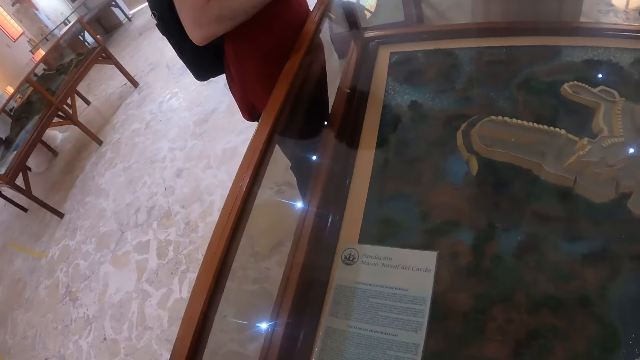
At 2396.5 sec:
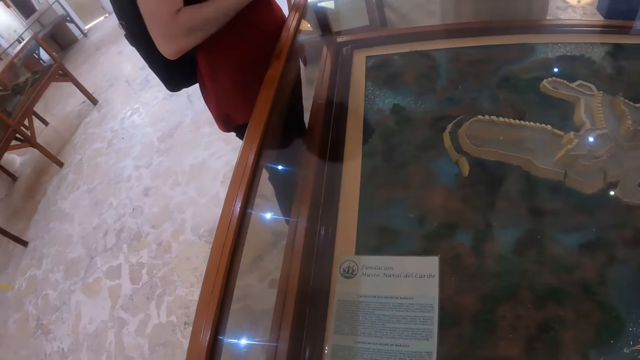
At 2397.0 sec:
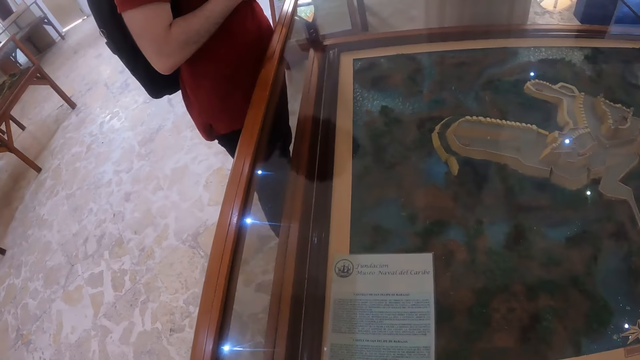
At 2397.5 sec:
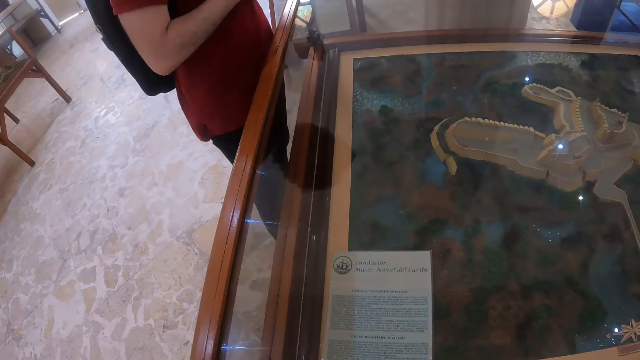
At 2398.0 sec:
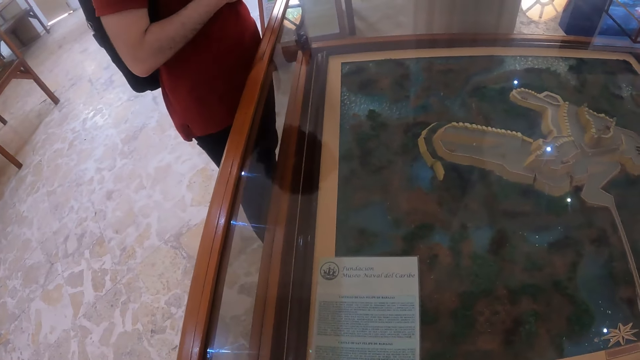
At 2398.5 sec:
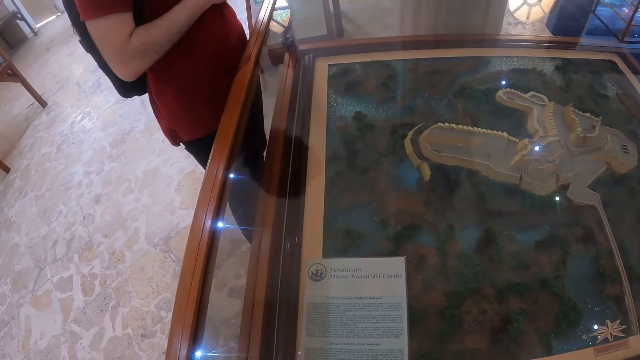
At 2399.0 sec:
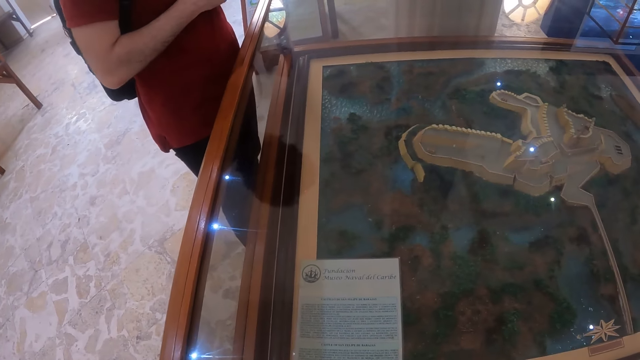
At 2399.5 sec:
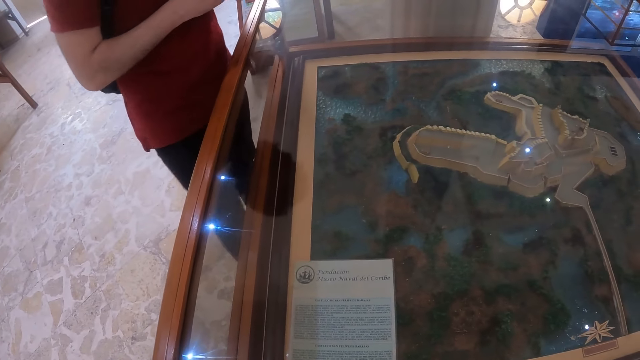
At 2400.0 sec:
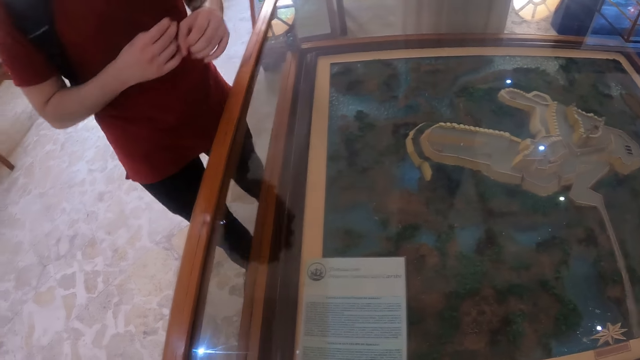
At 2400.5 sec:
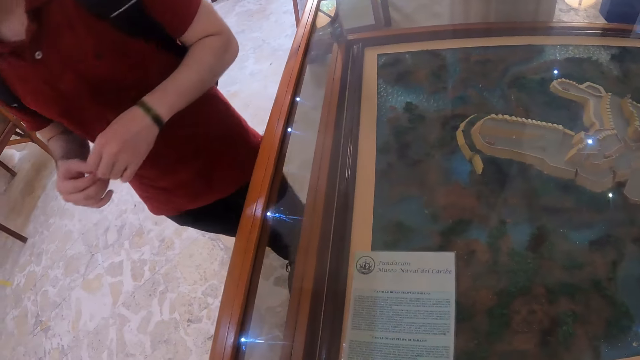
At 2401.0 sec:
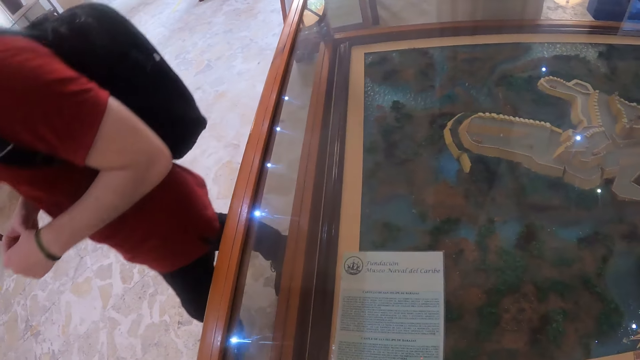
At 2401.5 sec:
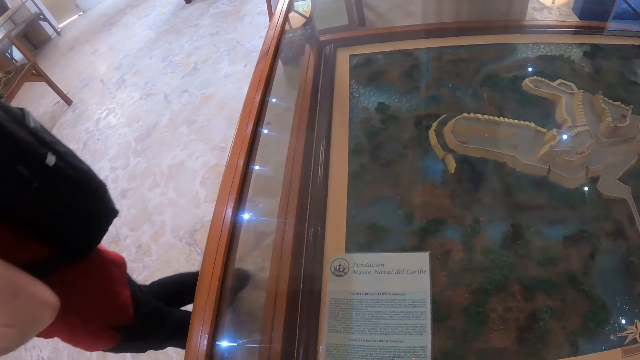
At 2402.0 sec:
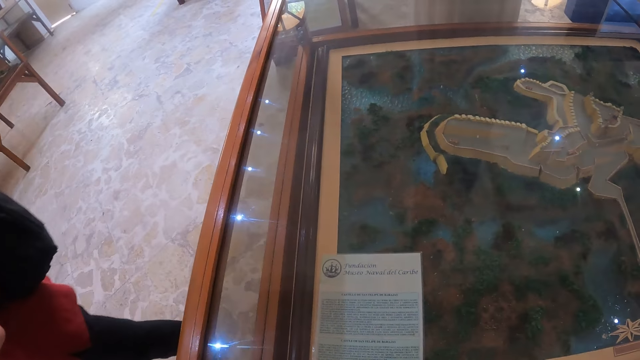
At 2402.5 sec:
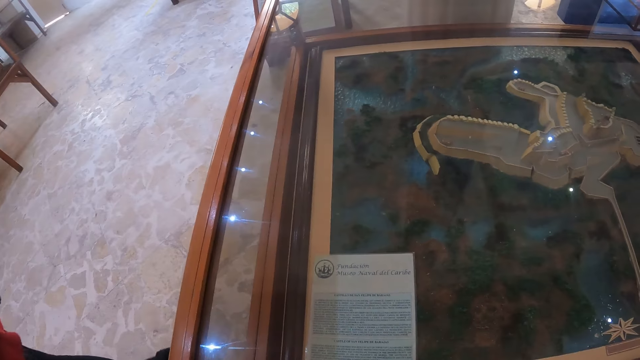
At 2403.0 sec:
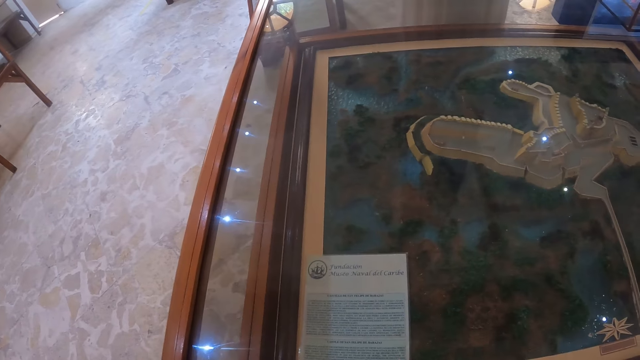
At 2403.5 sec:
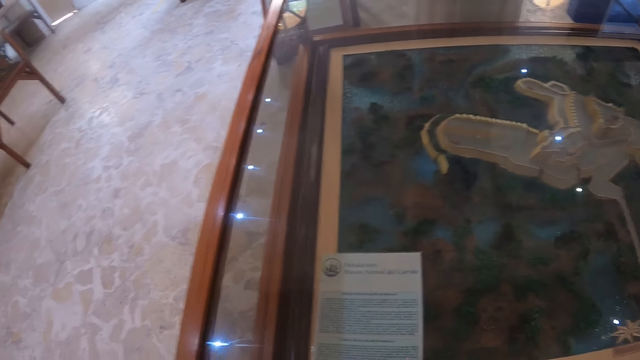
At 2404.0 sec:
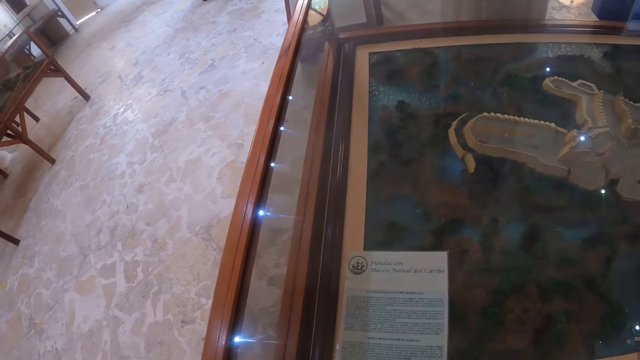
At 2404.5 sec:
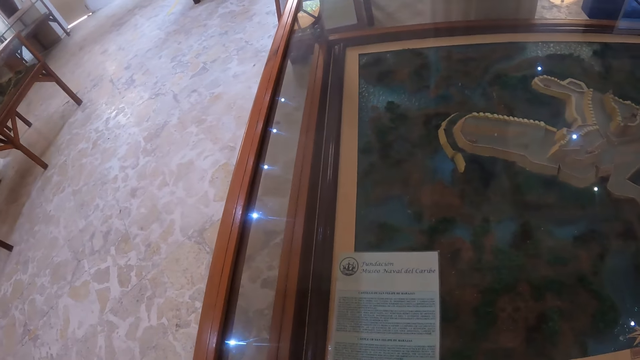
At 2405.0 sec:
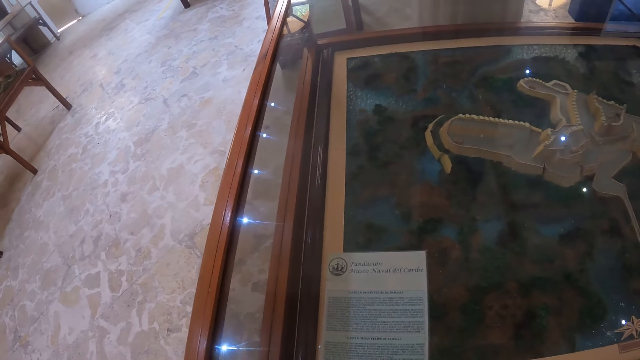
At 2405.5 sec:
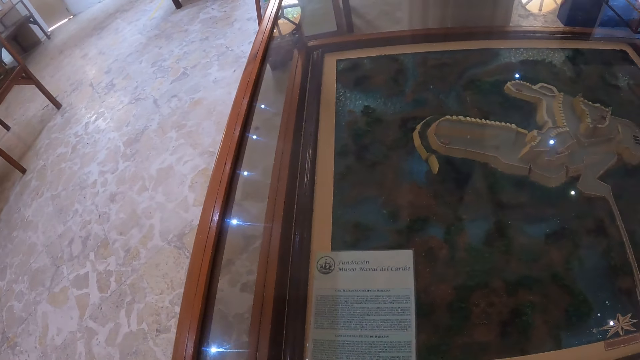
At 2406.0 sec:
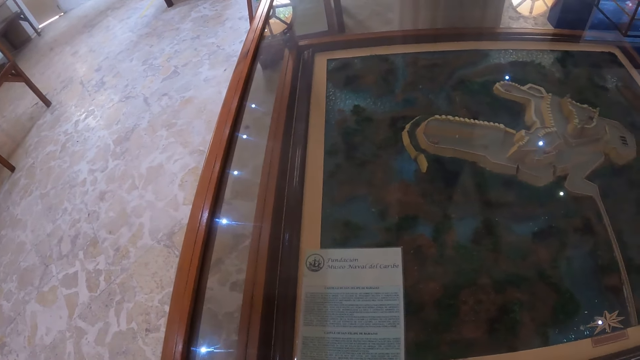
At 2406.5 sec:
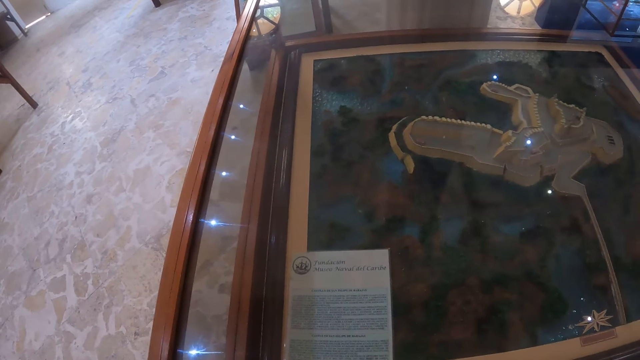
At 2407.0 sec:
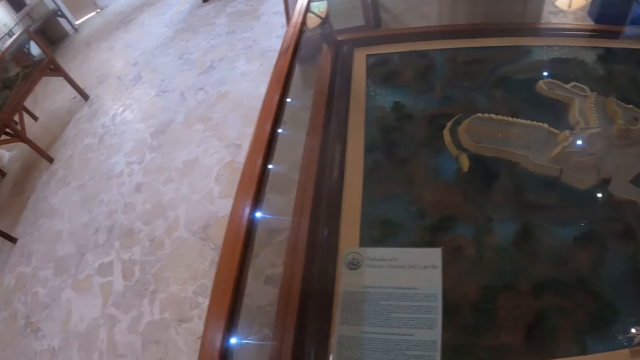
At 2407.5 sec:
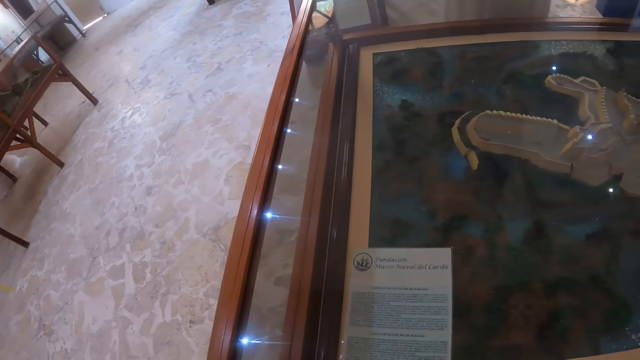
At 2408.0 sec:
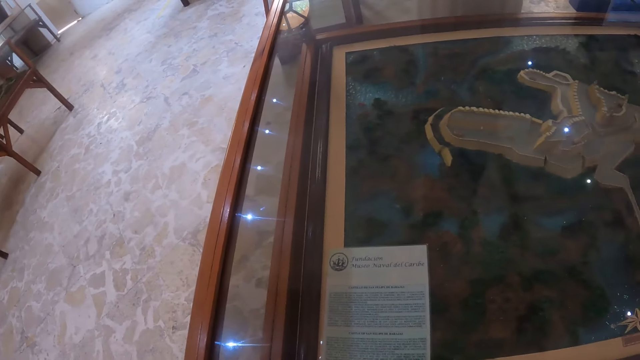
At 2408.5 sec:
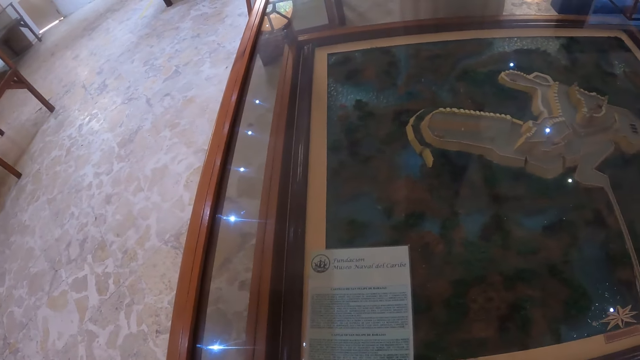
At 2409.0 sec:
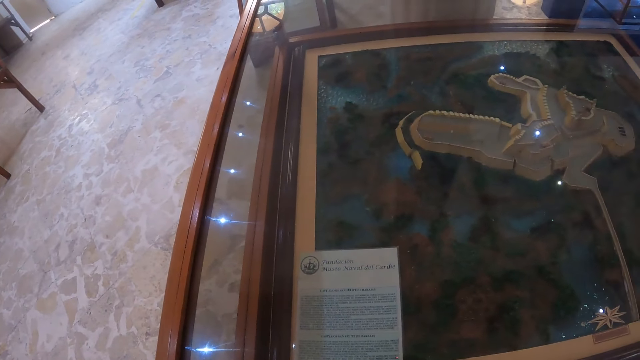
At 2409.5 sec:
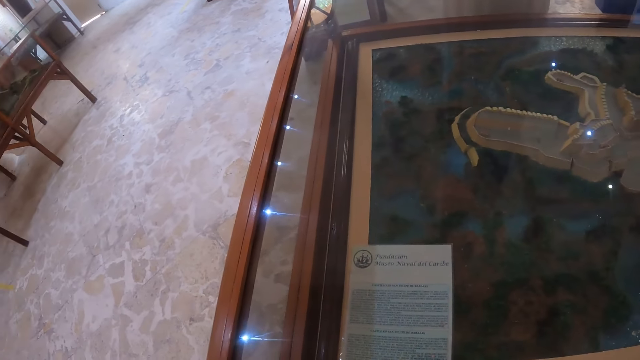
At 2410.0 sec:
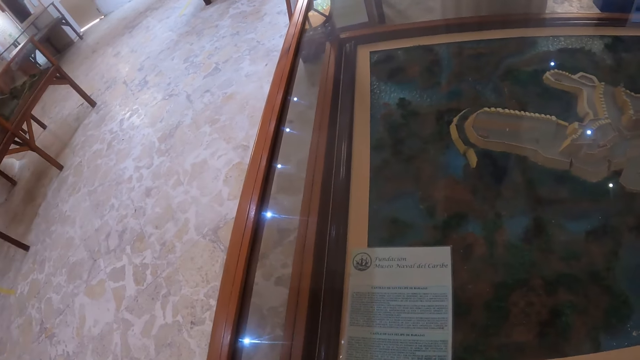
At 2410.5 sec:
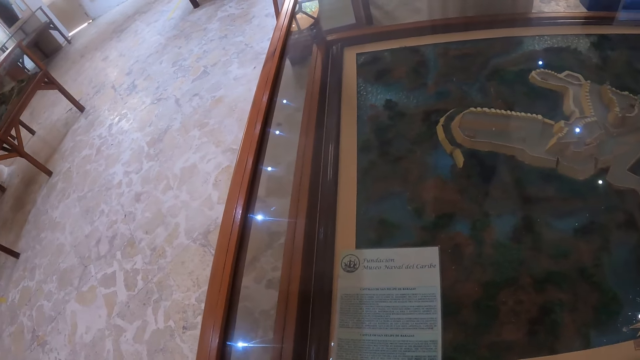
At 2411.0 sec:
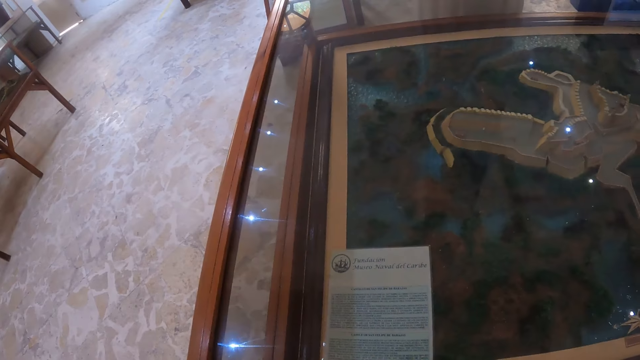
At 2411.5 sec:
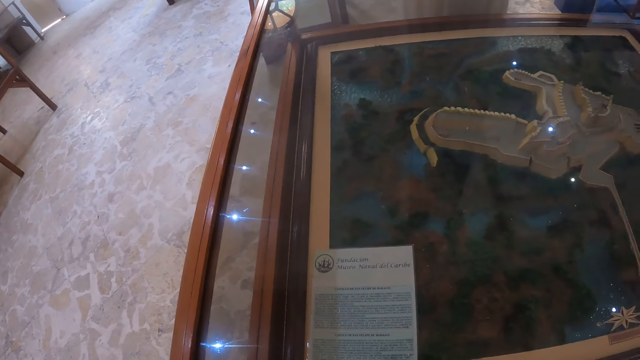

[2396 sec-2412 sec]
A man moves a bit. The man moves a bit again. The camera wearer looks at the mirror.

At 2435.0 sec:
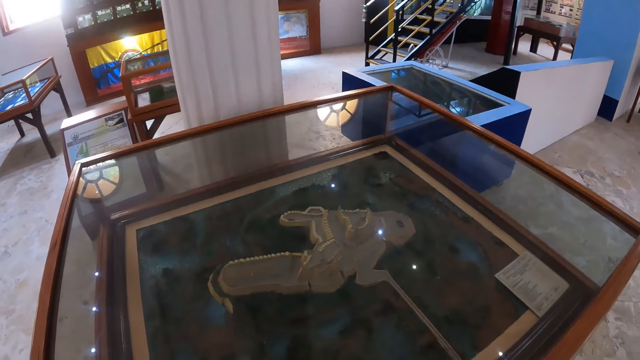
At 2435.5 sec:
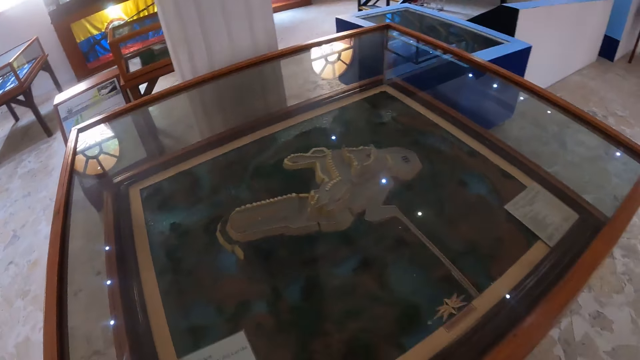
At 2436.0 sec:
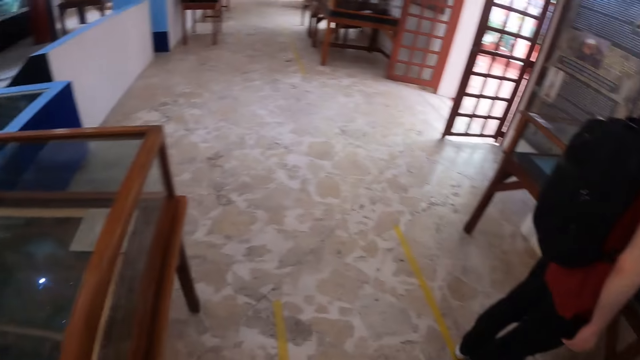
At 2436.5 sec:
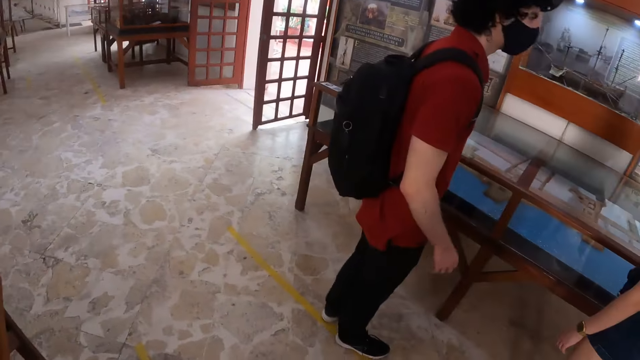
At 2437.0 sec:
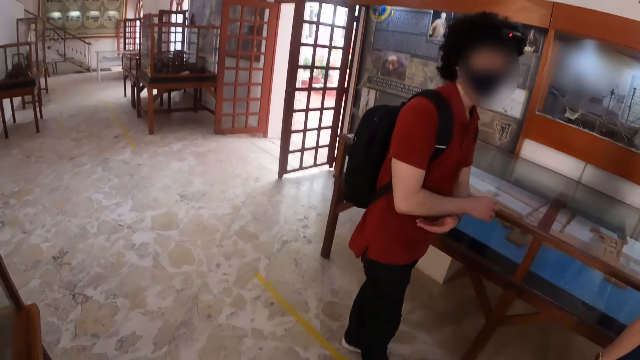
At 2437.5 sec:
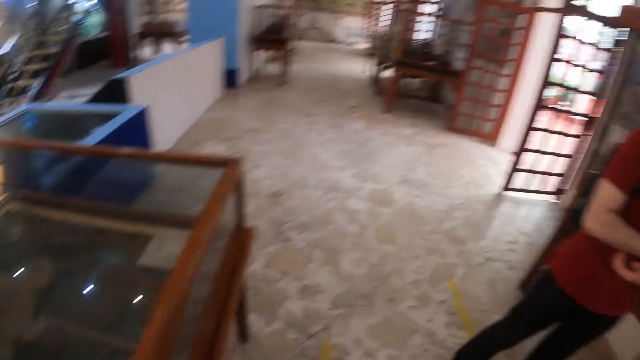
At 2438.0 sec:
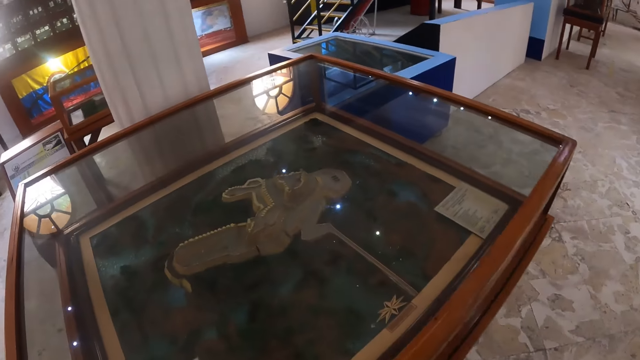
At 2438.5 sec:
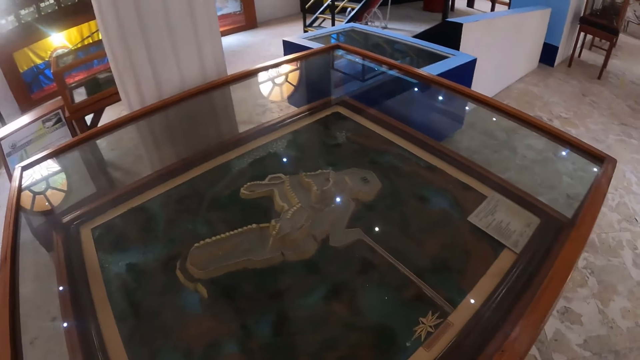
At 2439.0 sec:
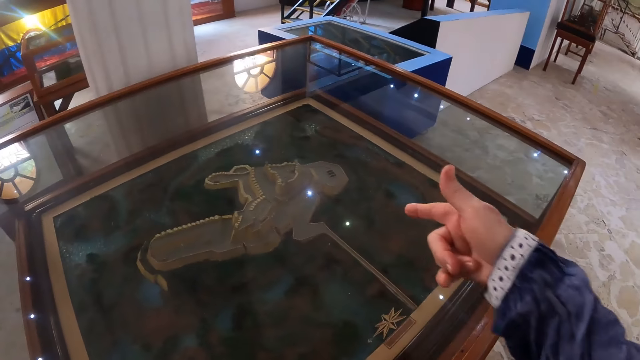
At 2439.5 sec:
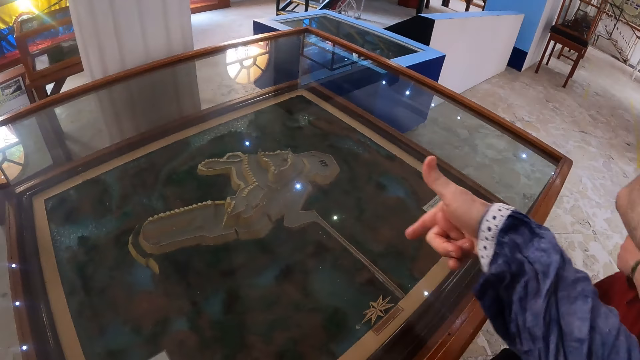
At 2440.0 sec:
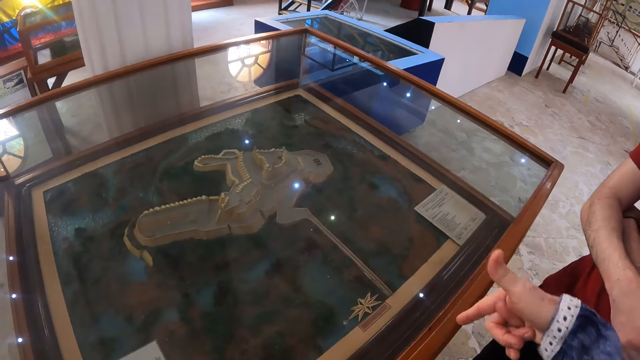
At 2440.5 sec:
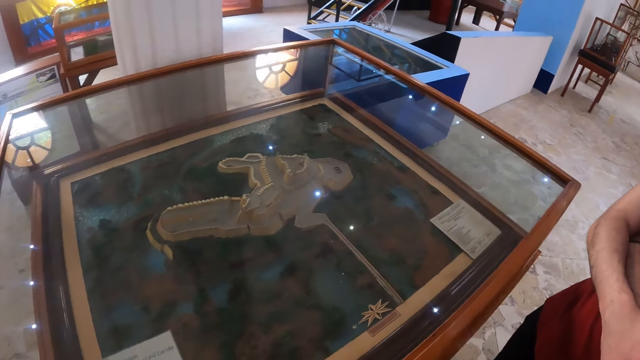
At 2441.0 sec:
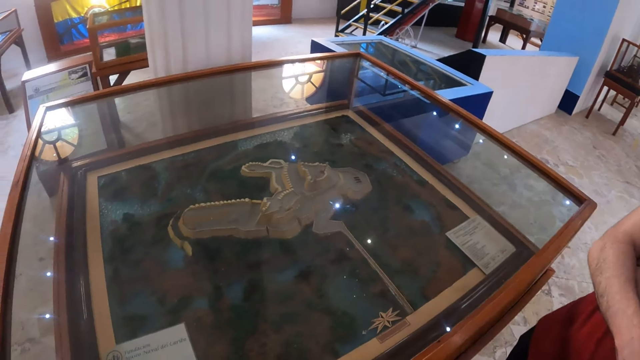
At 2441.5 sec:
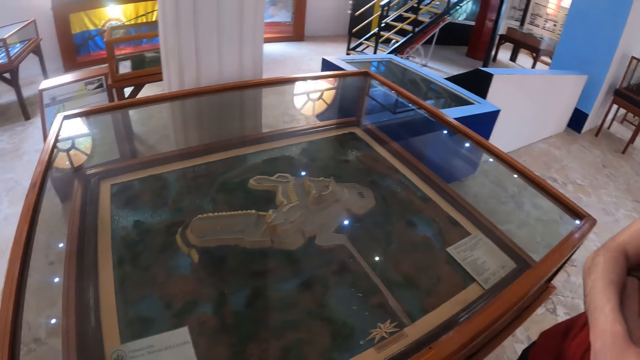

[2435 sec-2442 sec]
The camera wearer looks around. A man scratches the right hand with the left hand. The camera wearer looks around. They point at a table or sculpture on the mirror.
